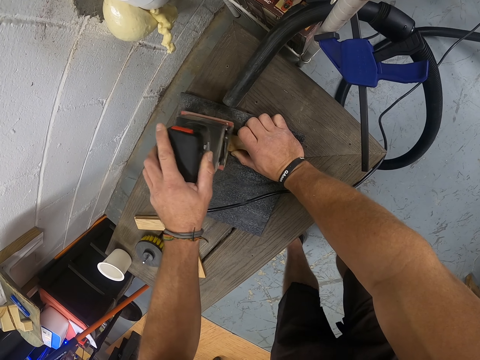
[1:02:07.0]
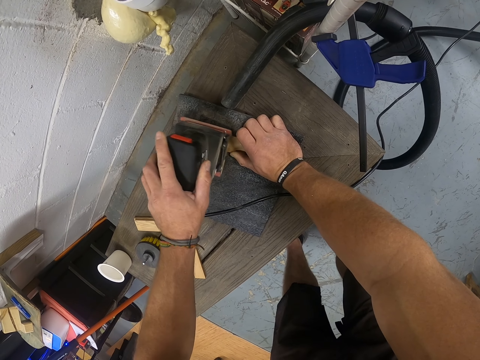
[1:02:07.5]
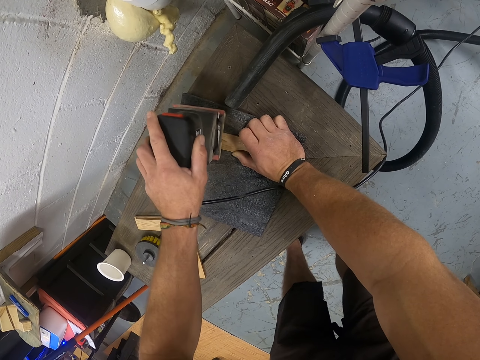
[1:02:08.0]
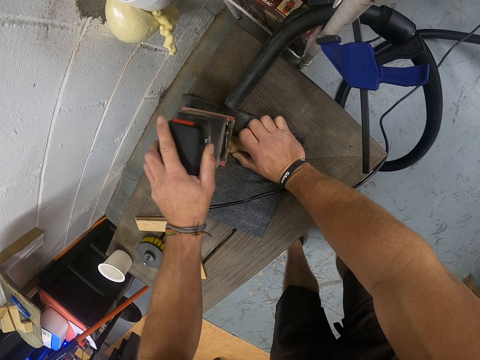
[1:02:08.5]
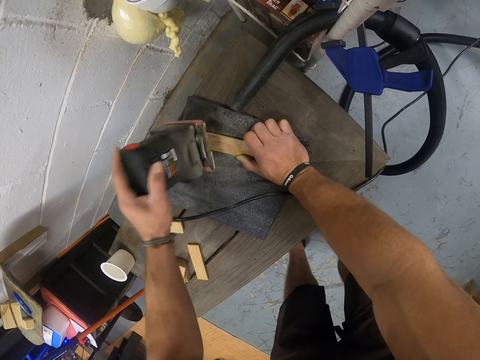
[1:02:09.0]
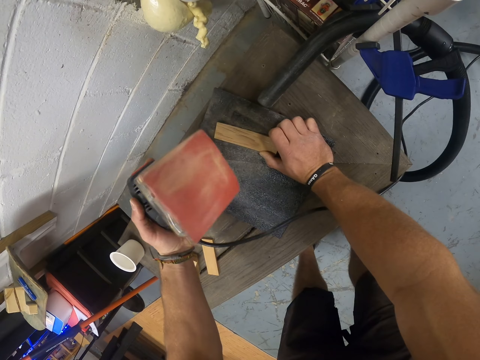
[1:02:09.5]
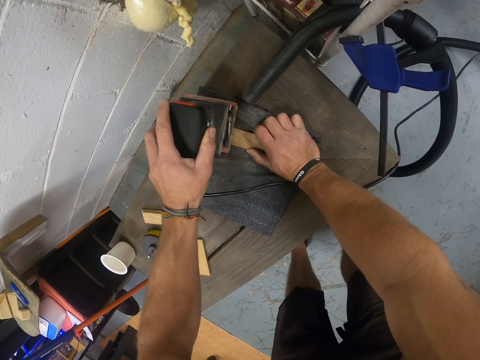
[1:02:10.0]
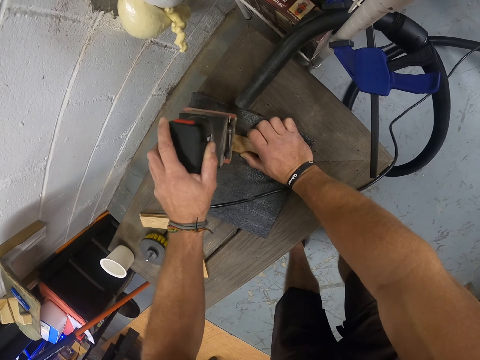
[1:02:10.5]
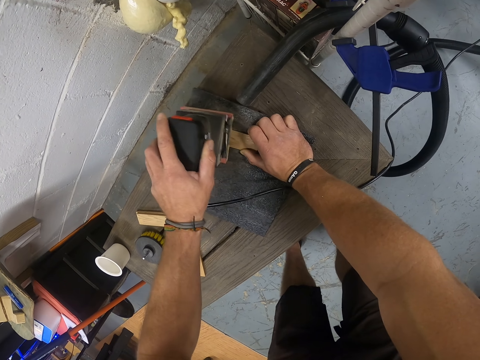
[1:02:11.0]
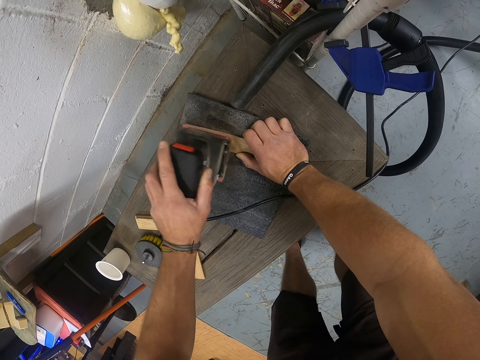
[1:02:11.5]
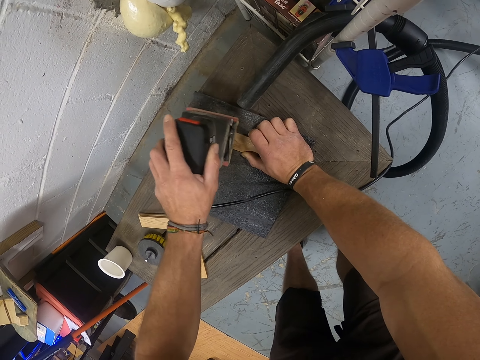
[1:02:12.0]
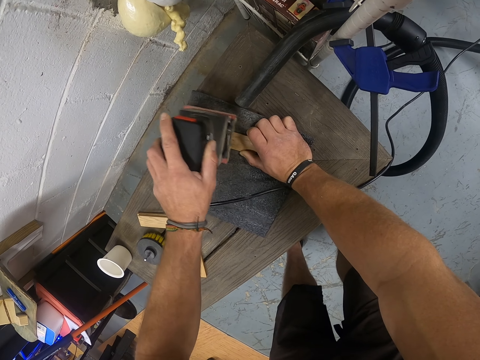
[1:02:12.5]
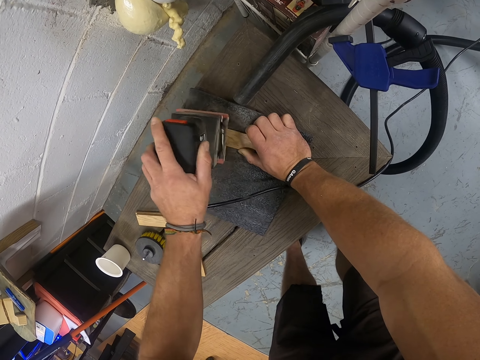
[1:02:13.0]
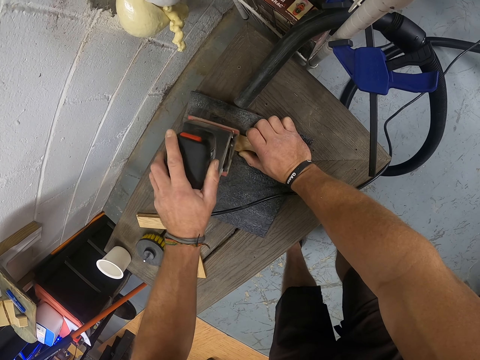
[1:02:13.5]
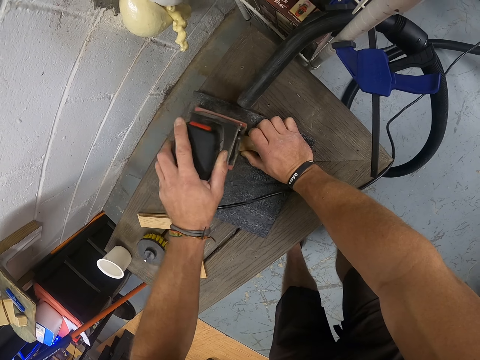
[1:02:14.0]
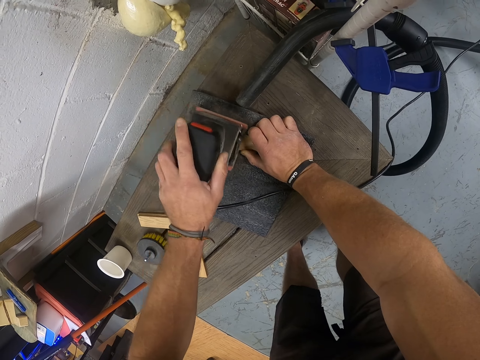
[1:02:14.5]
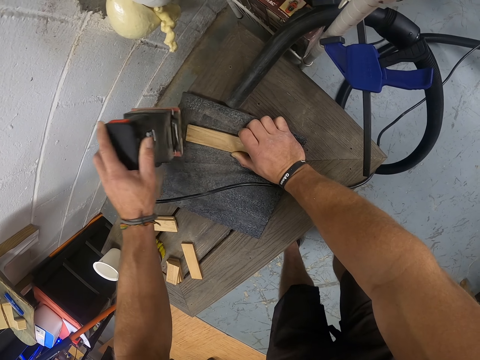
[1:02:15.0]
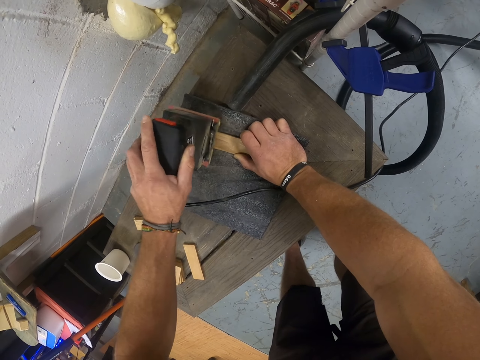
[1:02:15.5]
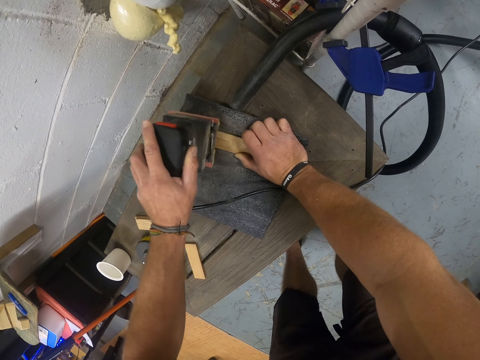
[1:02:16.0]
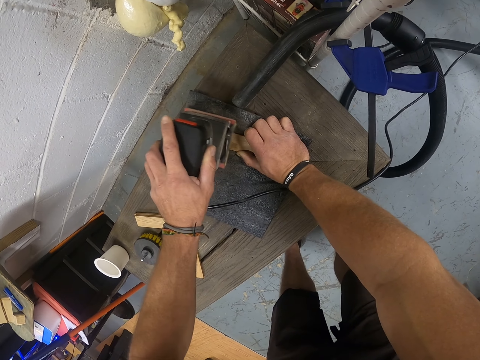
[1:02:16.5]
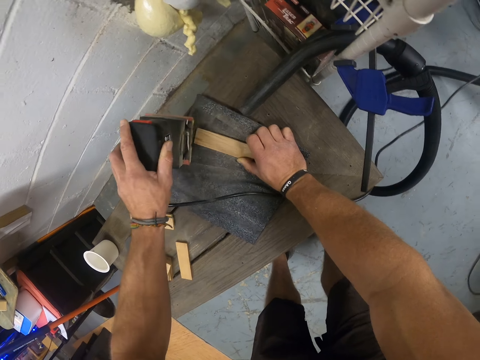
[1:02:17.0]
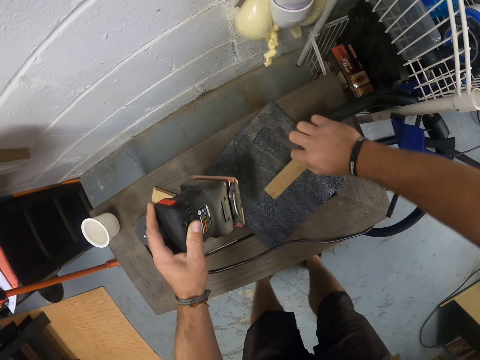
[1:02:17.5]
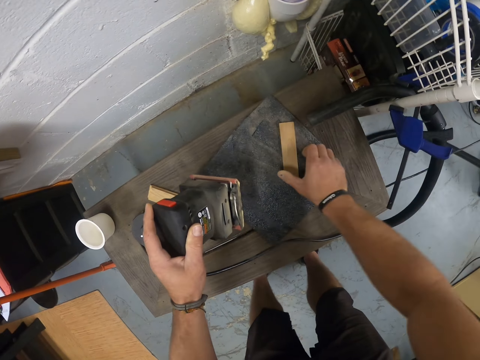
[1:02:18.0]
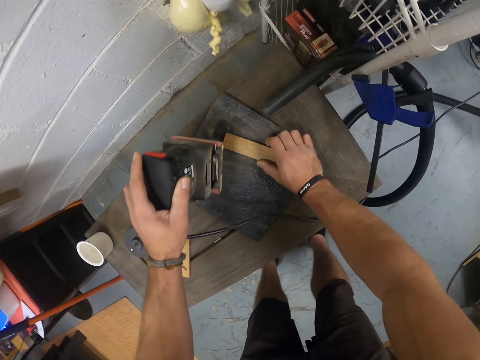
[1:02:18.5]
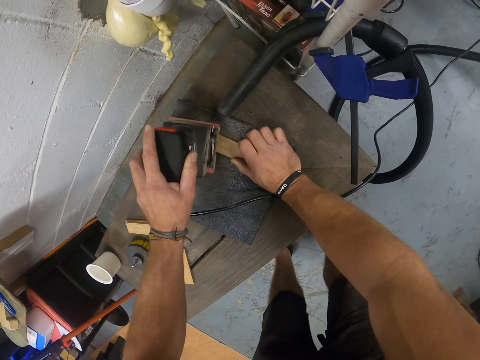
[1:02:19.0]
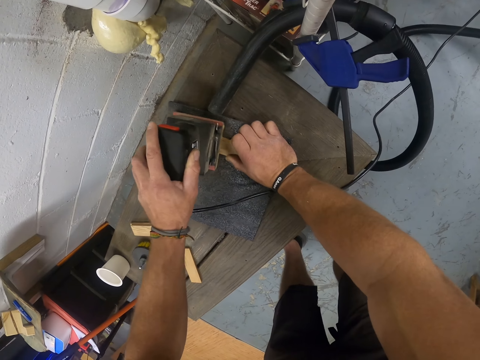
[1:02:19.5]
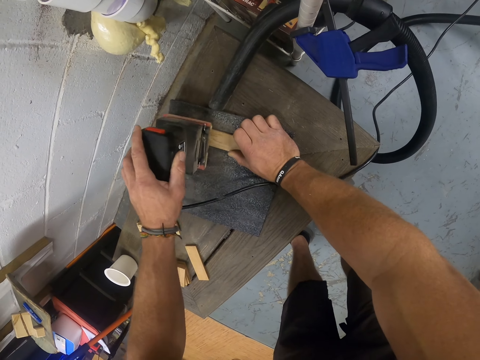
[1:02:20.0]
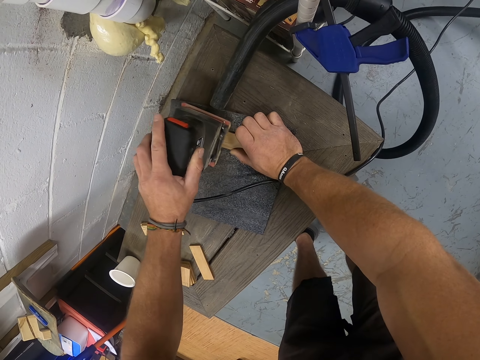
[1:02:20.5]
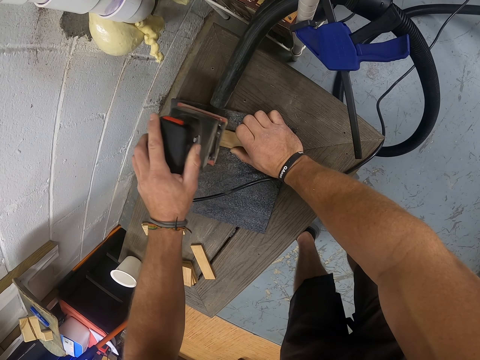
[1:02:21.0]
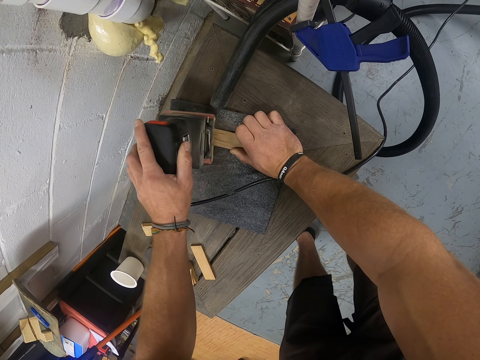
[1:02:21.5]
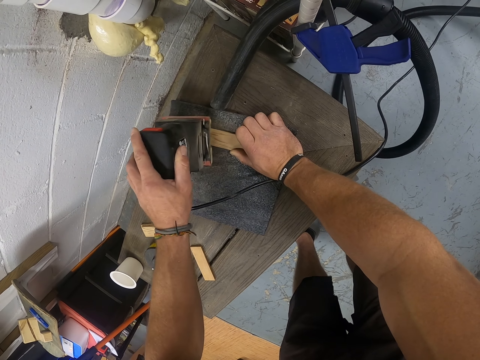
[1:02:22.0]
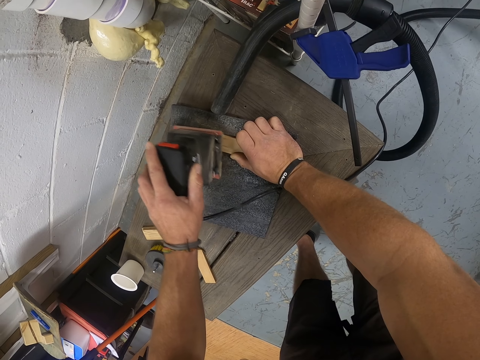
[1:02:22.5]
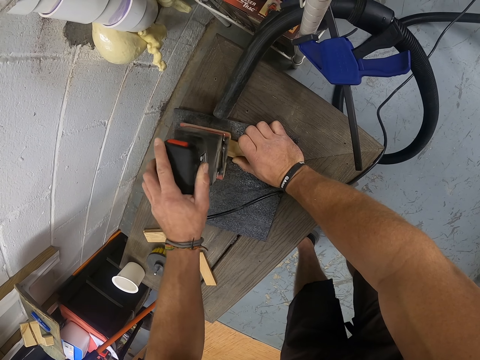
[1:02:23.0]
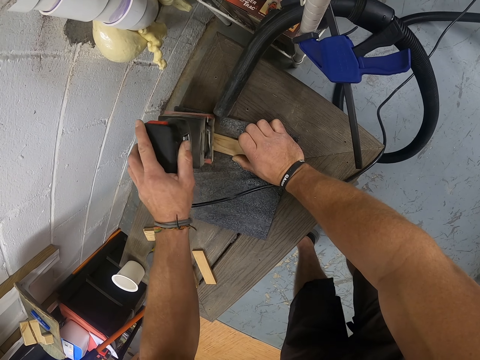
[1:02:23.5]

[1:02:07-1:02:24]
The camera wearer turns the plank on the sandpaper board with his right hand. He holds the plank on the sandpaper board with his right hand. He smoothens the plank on the sandpaper board with the sander in his left hand.

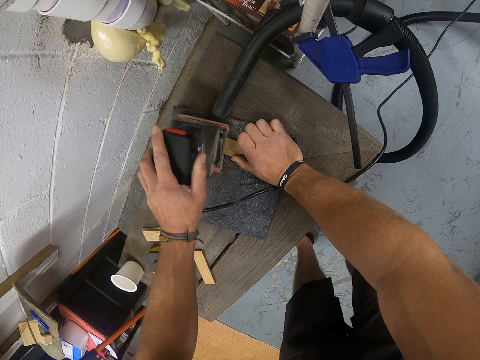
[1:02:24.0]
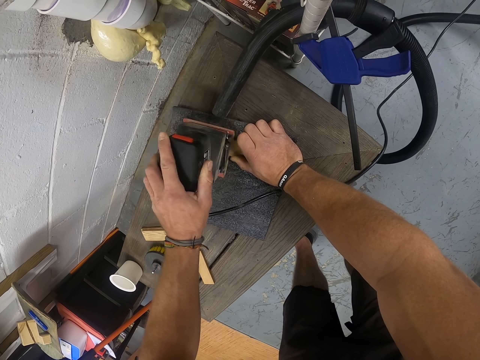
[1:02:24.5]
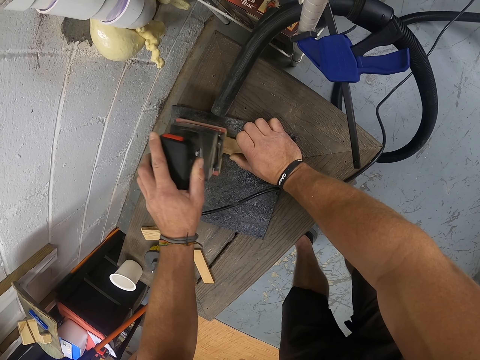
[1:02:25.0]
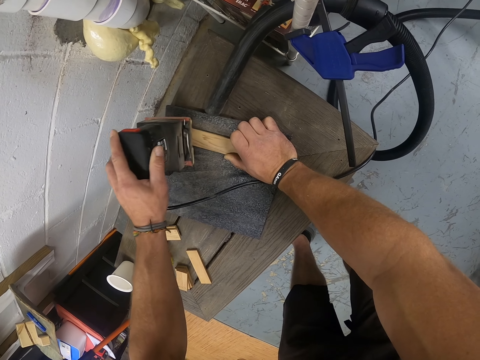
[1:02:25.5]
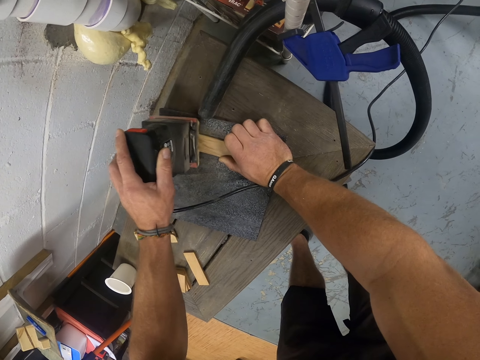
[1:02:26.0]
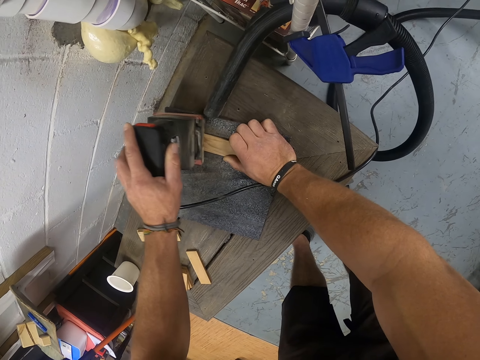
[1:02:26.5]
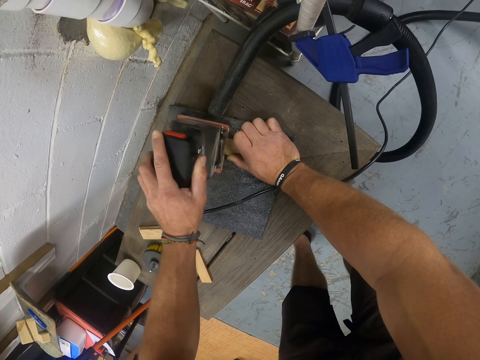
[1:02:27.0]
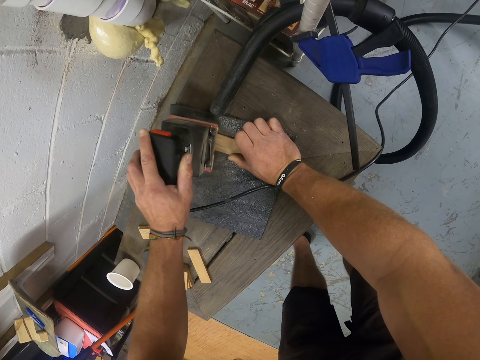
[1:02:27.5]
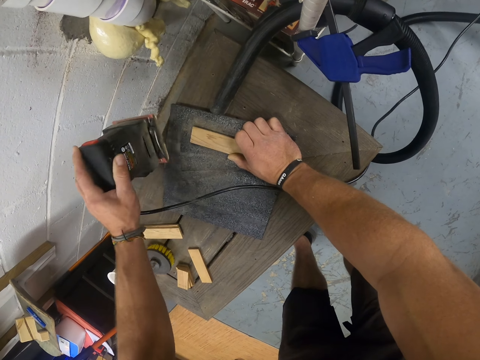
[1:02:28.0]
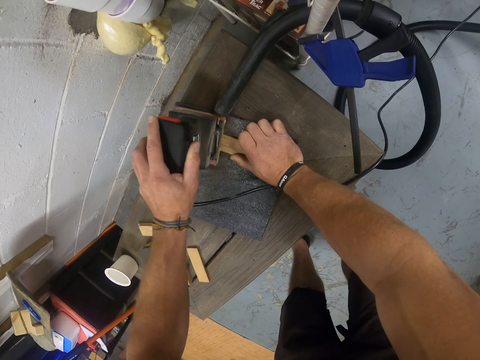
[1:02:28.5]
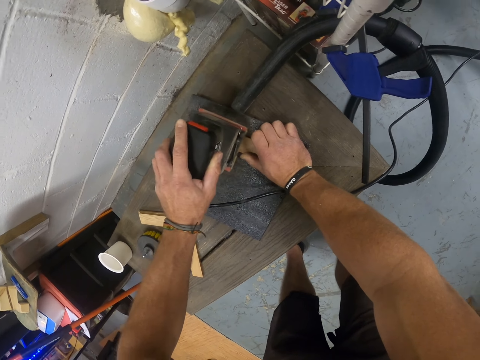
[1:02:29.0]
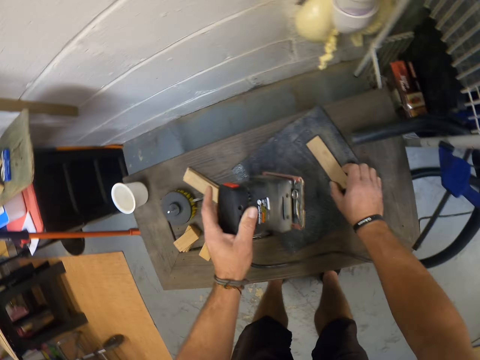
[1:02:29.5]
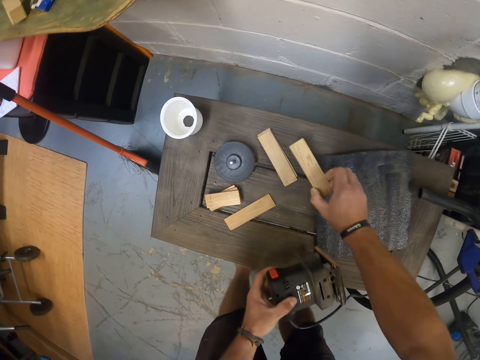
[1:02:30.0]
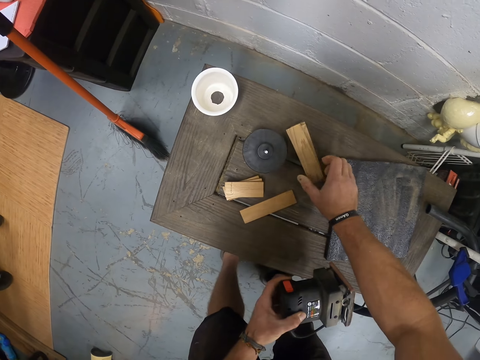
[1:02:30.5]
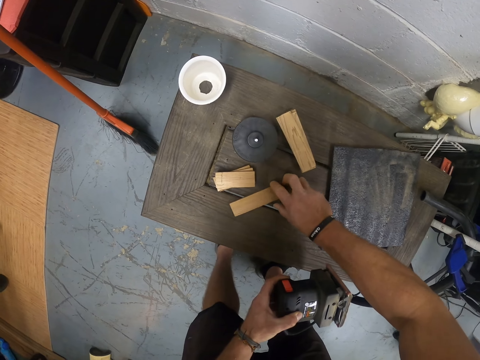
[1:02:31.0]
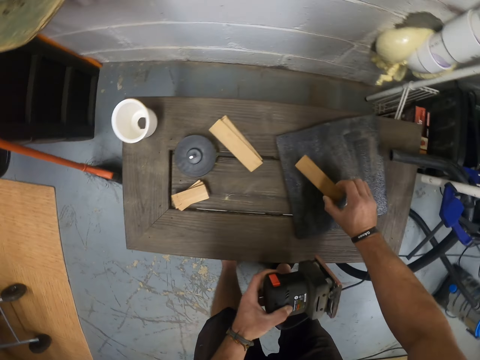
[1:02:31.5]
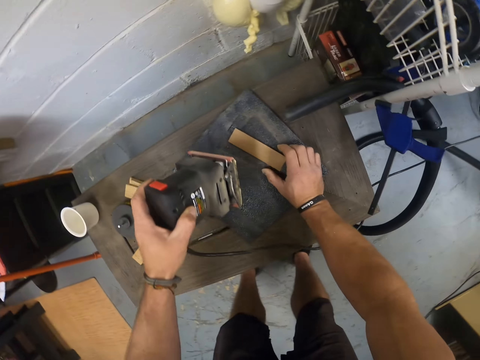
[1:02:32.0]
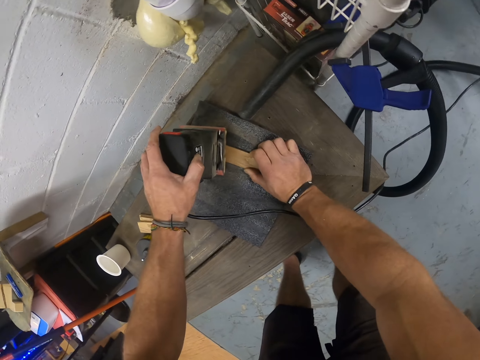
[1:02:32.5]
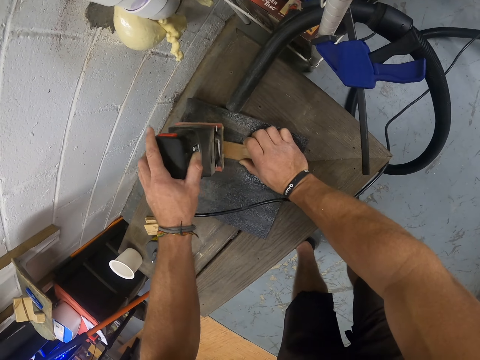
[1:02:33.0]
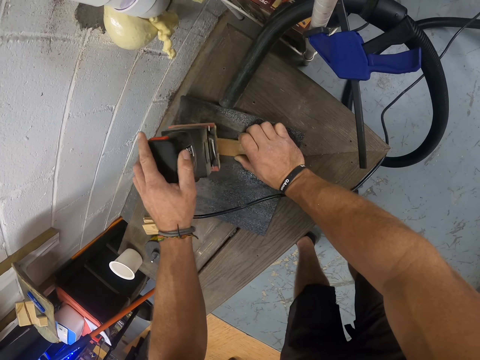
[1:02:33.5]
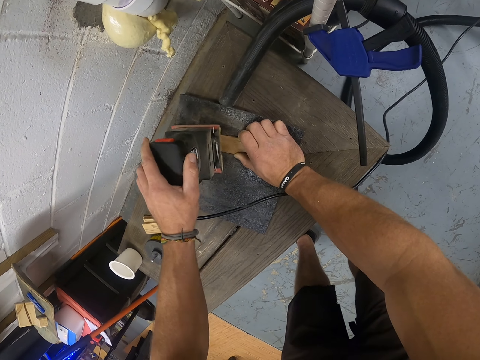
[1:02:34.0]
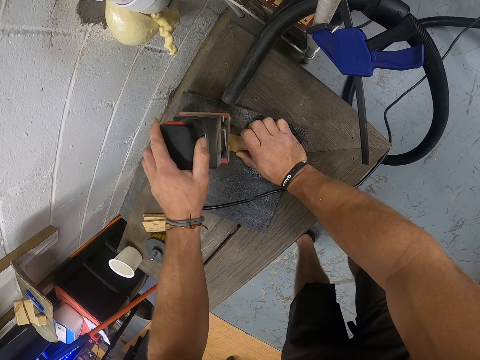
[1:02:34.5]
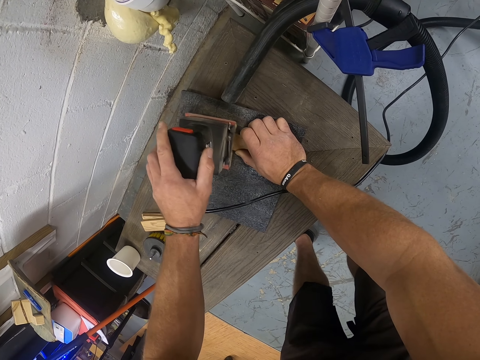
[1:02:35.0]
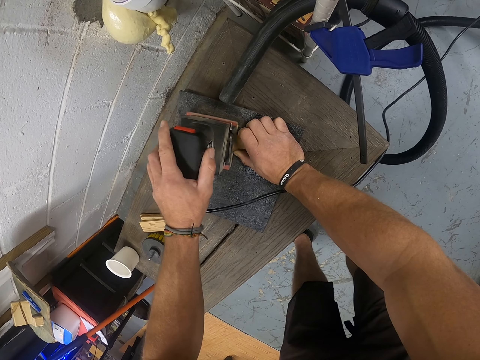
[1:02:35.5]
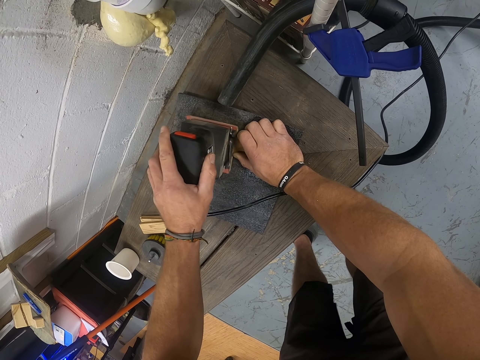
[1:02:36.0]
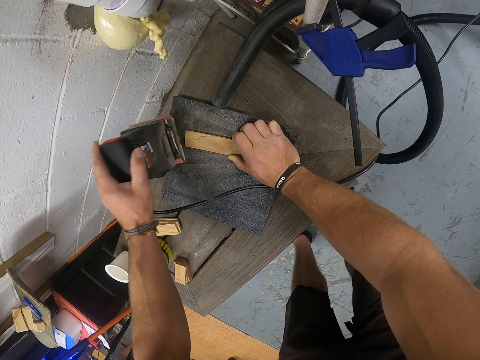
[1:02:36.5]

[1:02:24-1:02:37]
The camera wearer picks the plank from the sandpaper board with his right hand. He drops the plank on the planks on the table with his right hand. He picks a plank from the table with his right hand. He drops the plank on the sandpaper board with his right hand. He holds the plank on the sandpaper board with his right hand. He smoothens the plank on the sandpaper board with the sander in his left hand.
